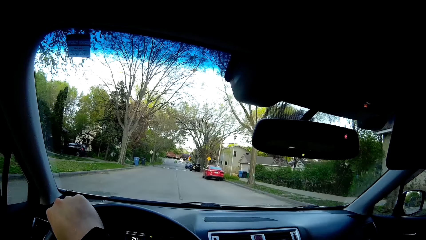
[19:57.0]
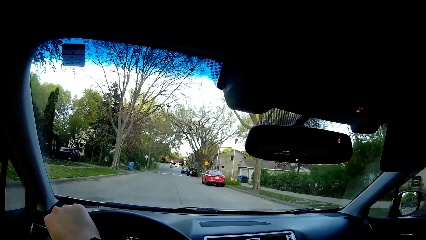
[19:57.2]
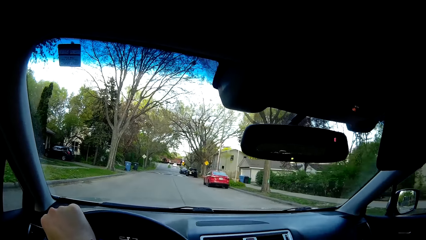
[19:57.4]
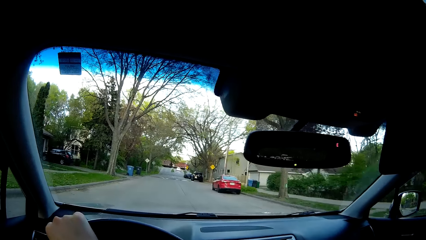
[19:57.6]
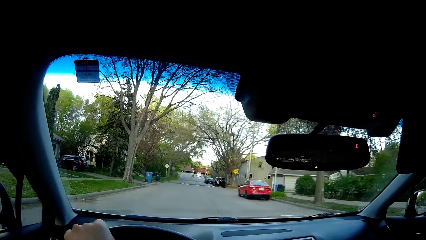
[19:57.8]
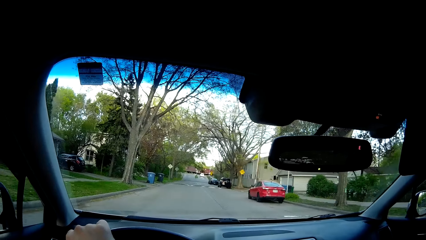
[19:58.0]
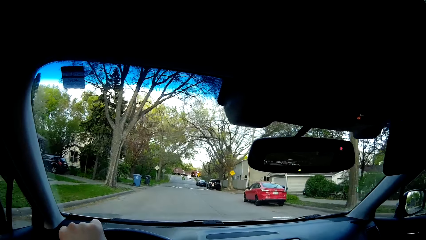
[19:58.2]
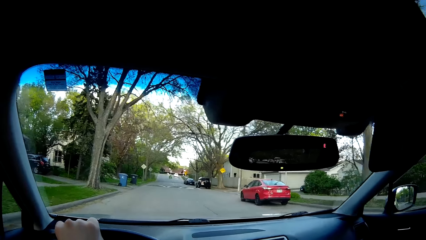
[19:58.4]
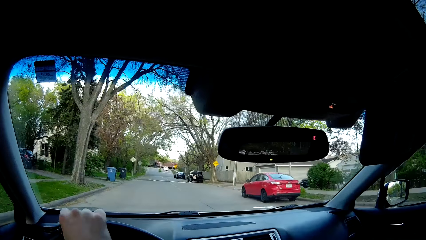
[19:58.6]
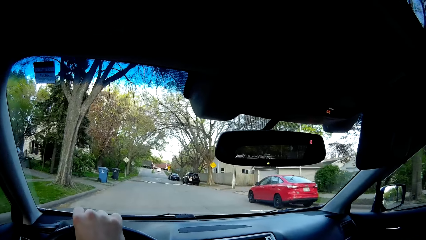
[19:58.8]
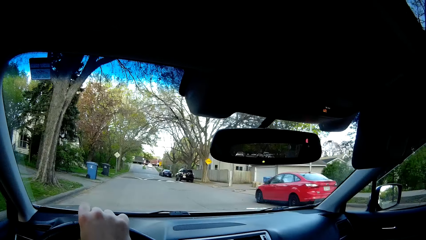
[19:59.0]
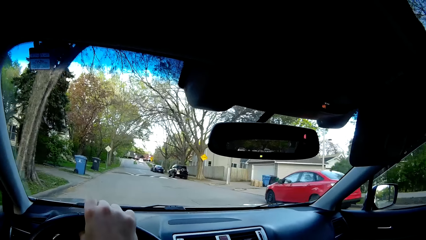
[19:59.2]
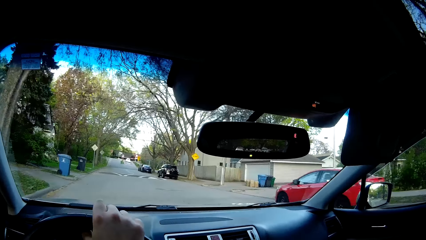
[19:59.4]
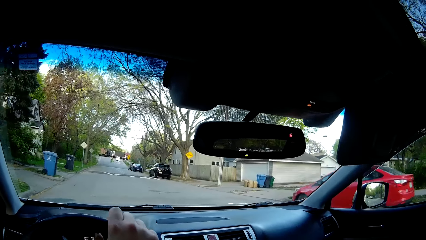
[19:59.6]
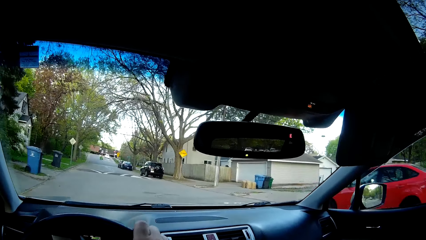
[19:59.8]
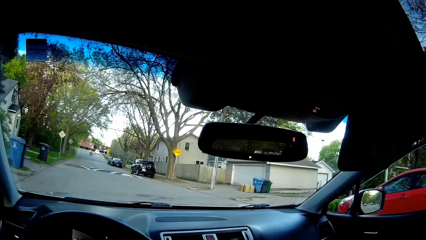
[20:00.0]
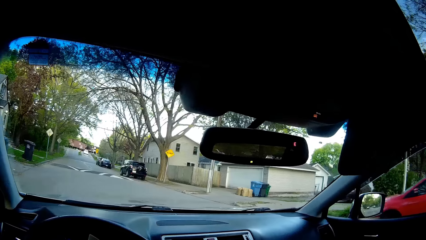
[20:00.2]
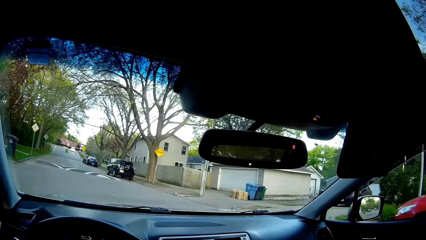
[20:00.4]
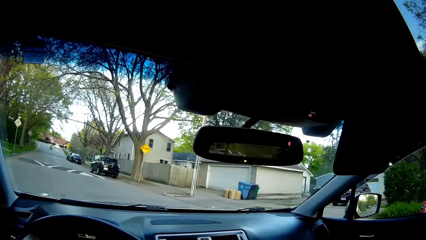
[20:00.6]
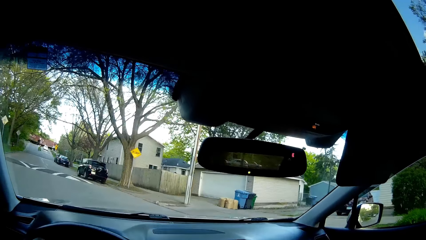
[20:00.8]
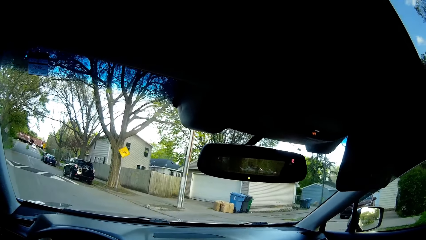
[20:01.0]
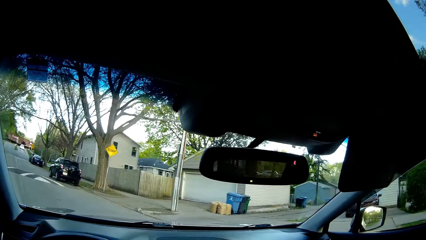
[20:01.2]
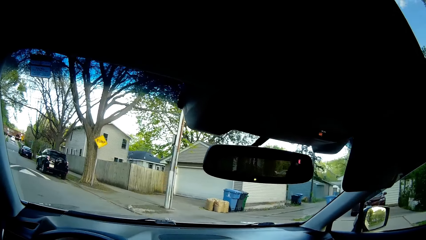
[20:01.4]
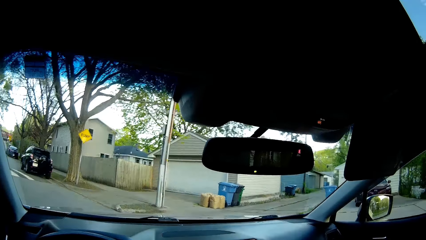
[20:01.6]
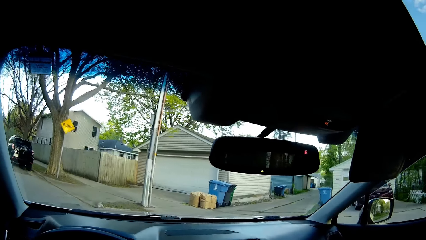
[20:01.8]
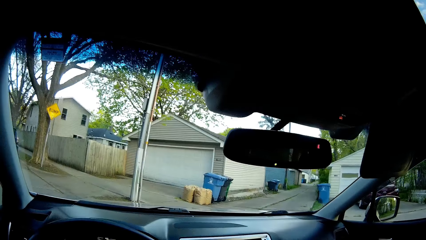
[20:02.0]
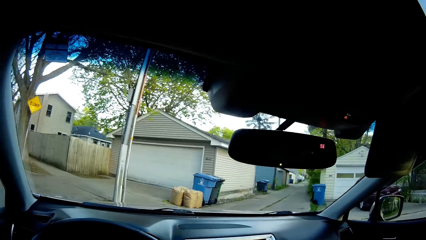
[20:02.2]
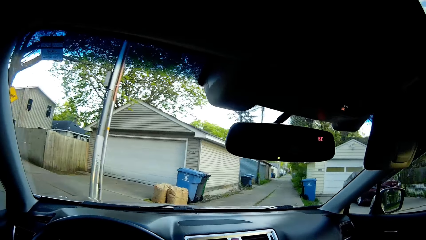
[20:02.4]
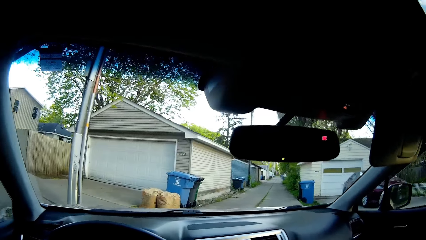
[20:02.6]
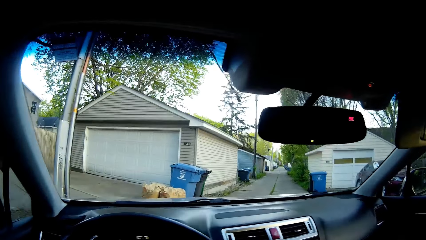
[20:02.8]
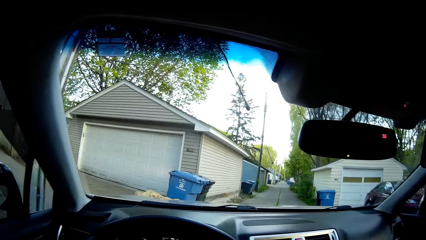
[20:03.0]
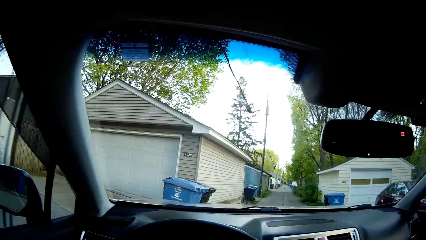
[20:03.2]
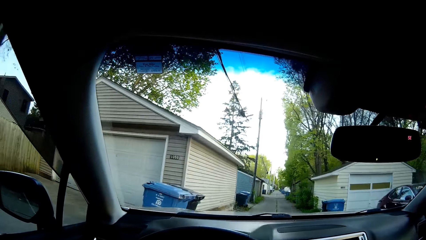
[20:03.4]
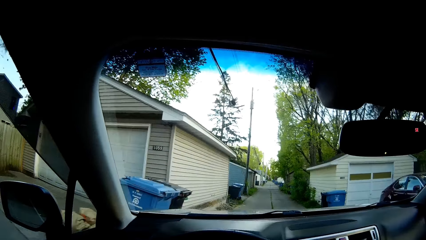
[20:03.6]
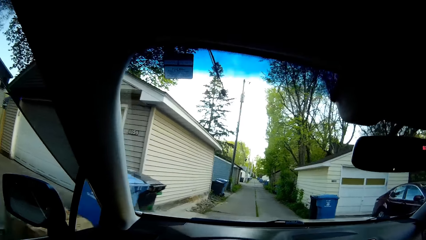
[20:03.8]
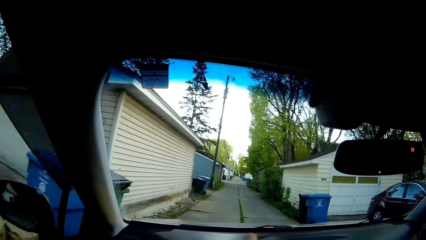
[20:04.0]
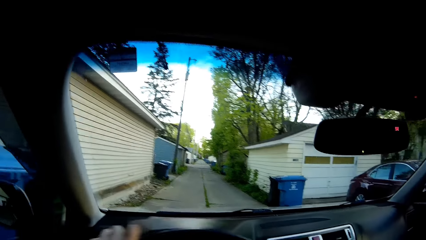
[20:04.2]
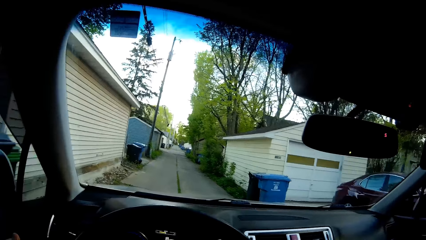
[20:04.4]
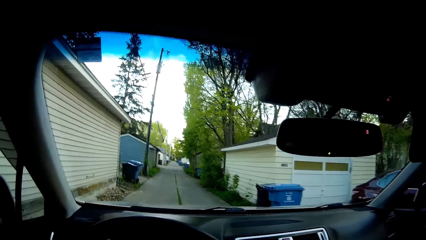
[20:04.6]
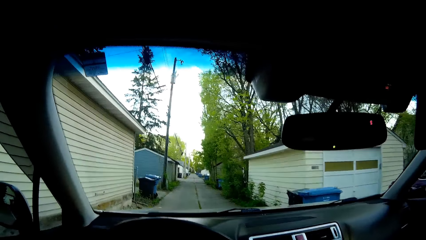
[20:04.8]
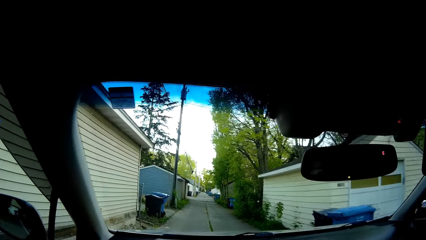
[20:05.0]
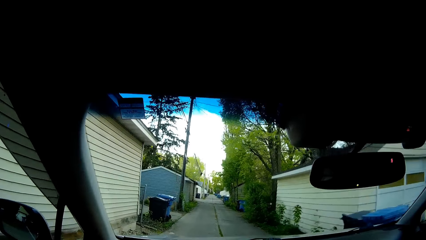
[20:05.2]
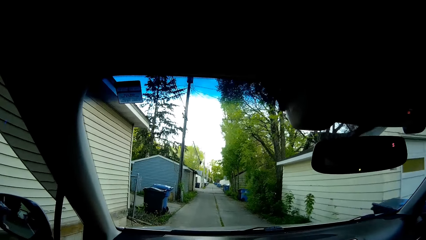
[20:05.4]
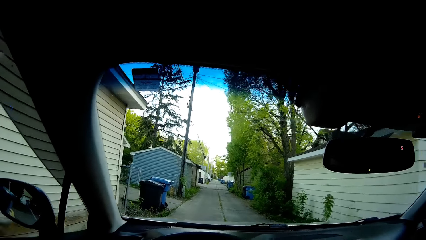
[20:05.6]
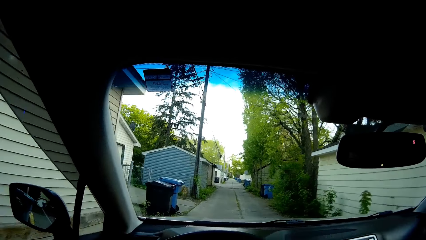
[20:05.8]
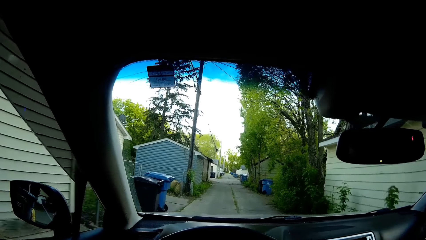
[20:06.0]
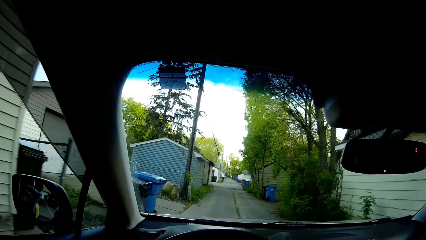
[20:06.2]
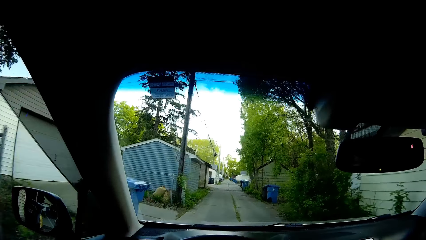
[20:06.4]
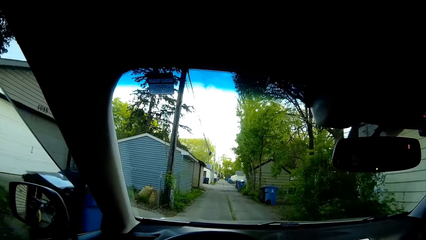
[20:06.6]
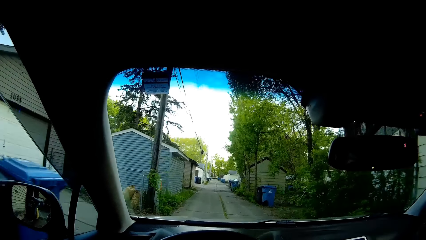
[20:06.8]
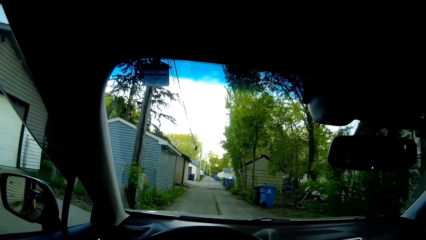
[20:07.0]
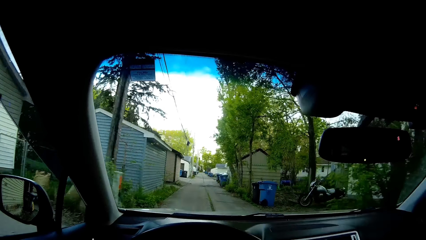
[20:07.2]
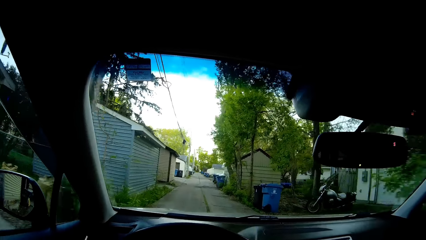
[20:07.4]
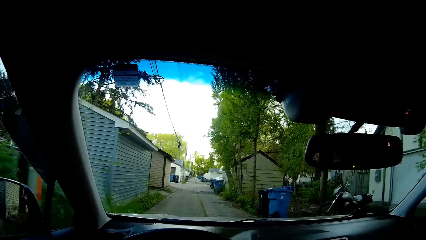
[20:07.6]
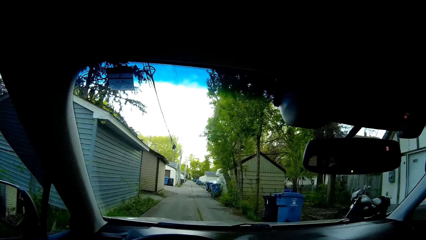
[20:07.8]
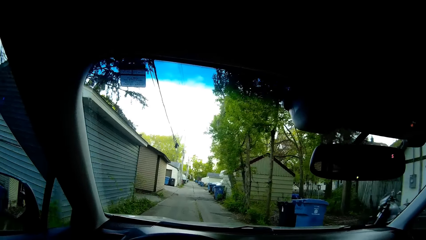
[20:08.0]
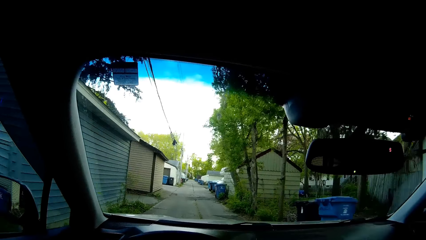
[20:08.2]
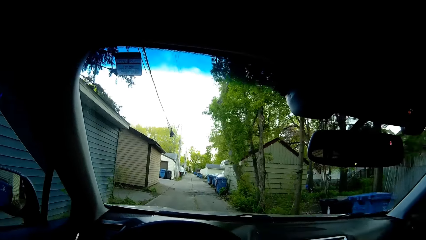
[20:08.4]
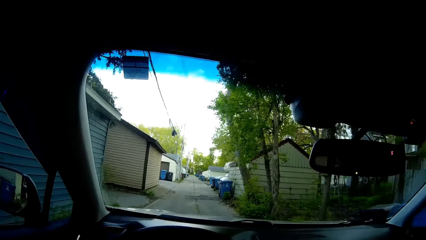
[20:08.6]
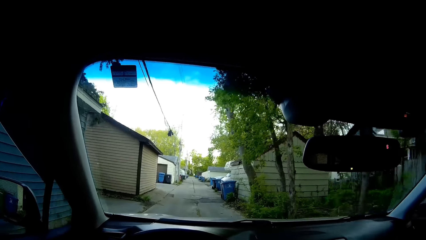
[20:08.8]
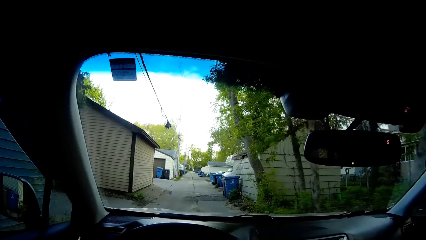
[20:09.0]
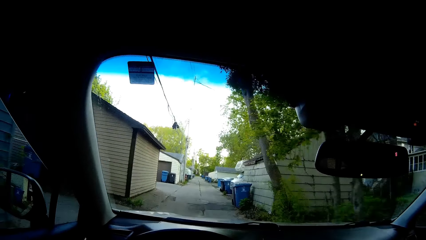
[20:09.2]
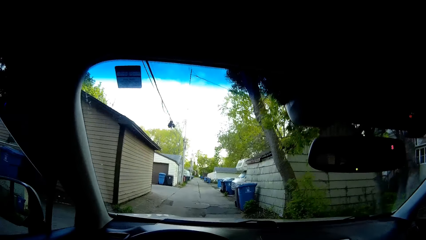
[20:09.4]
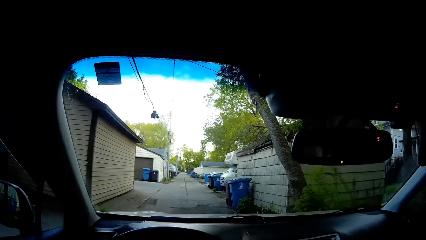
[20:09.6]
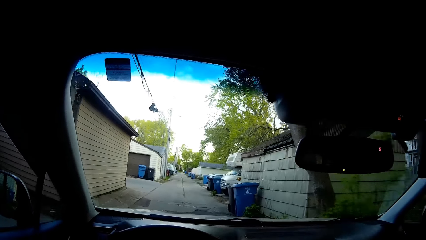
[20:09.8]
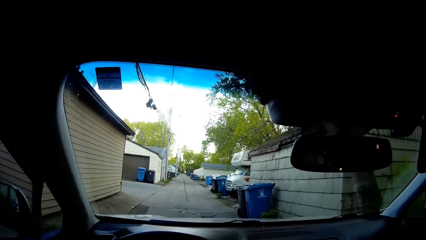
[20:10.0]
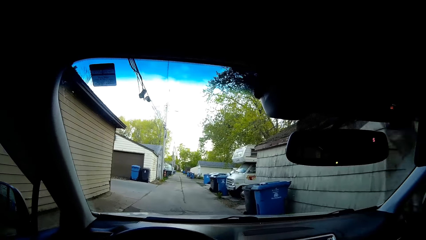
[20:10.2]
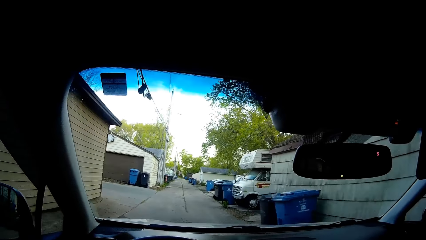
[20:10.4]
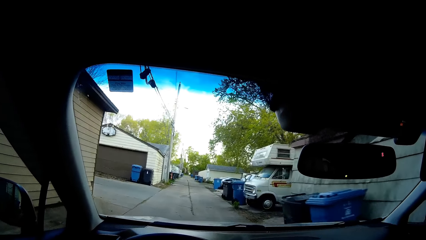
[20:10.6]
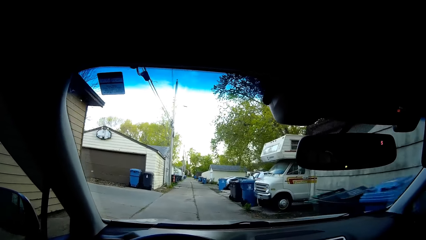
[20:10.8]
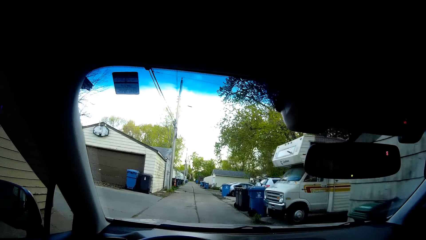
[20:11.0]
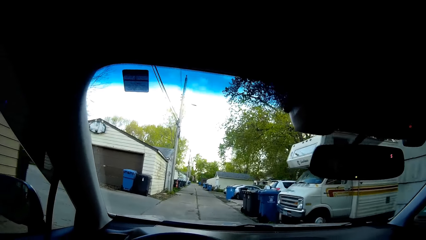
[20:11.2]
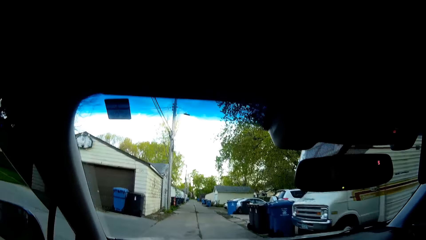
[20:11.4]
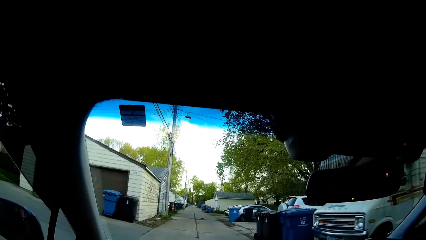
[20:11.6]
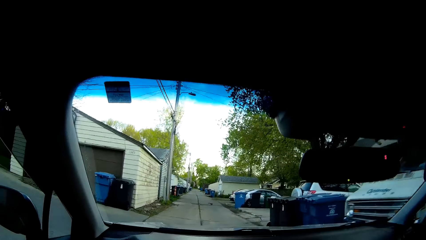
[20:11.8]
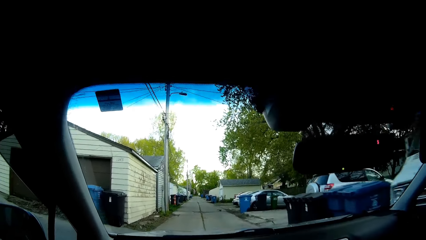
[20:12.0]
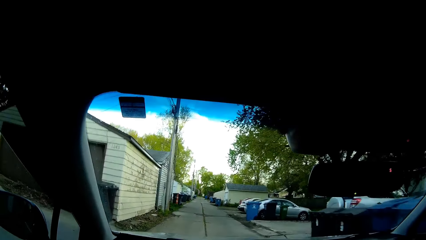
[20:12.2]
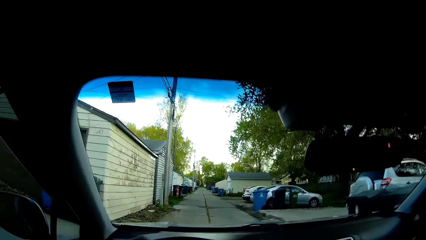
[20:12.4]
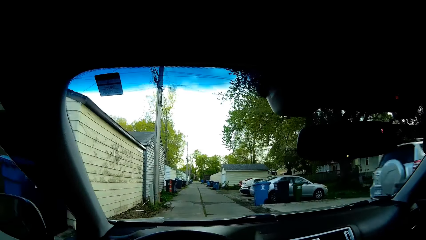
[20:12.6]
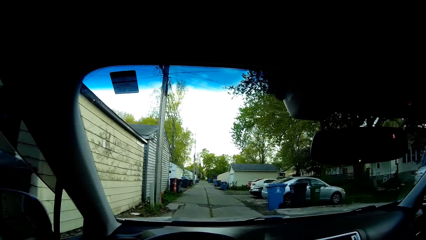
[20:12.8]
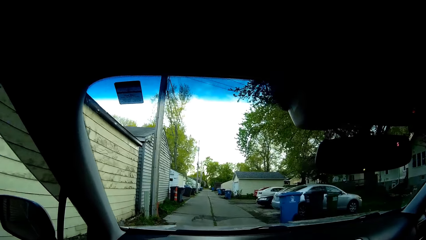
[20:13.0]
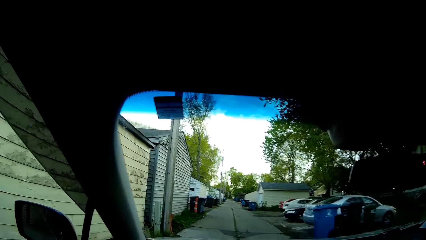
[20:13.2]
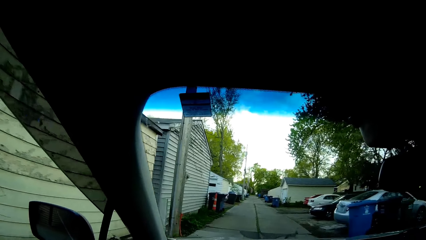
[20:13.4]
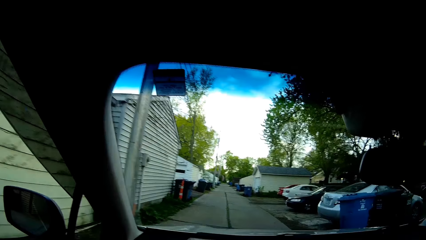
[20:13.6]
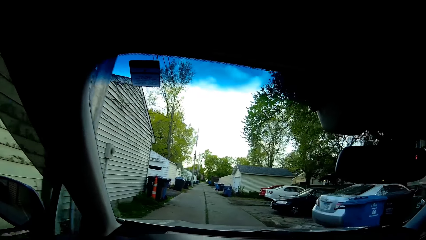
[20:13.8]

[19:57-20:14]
The camera wearer drives into a narrow road.
